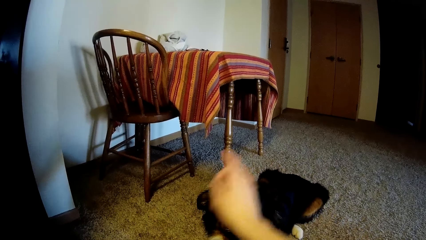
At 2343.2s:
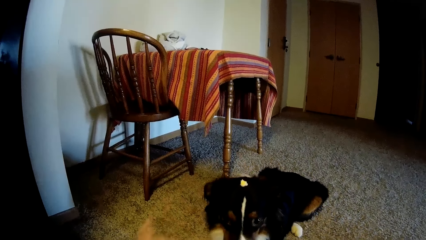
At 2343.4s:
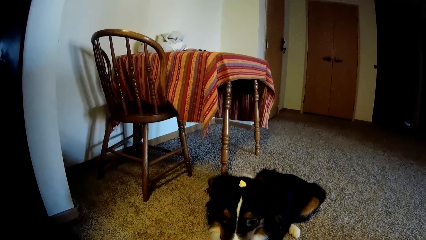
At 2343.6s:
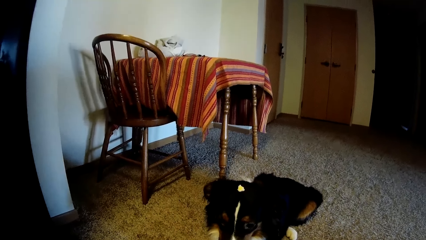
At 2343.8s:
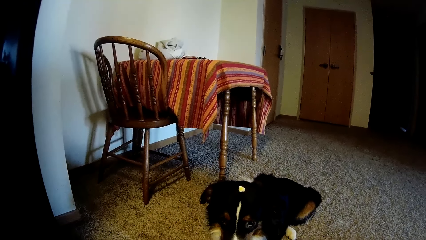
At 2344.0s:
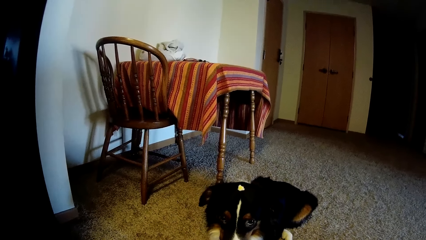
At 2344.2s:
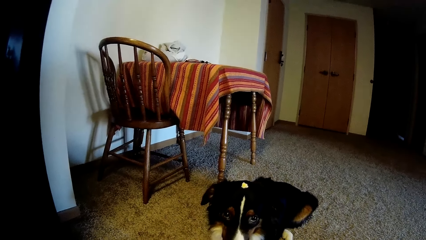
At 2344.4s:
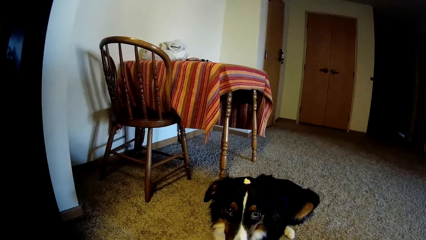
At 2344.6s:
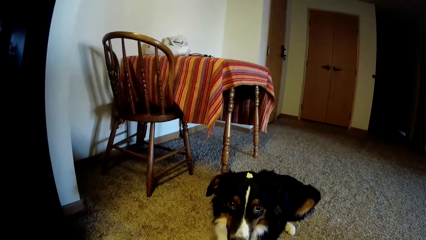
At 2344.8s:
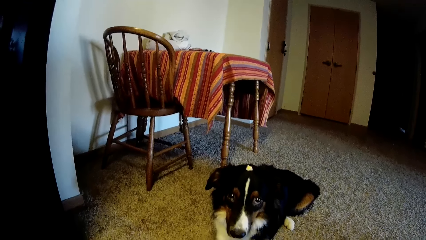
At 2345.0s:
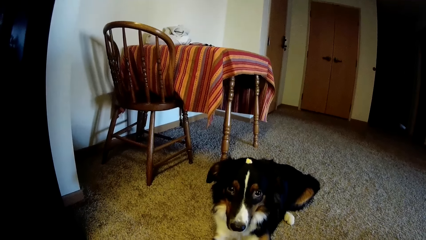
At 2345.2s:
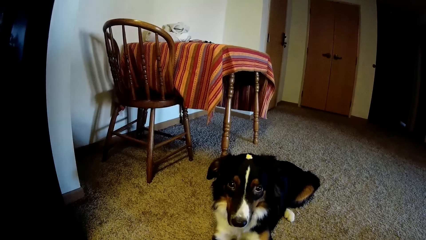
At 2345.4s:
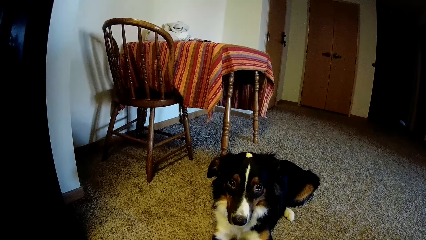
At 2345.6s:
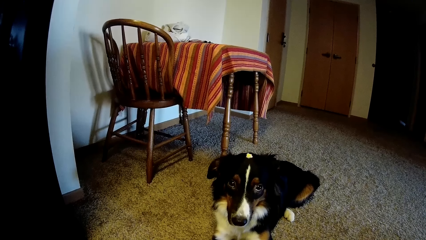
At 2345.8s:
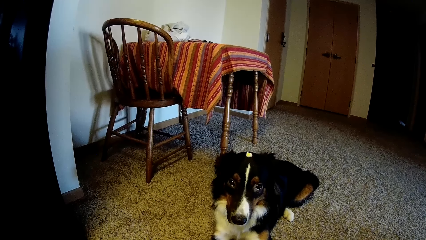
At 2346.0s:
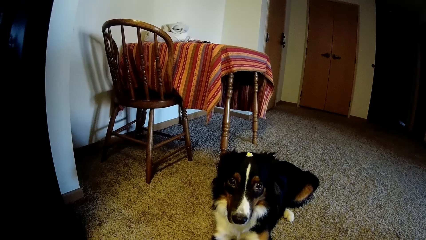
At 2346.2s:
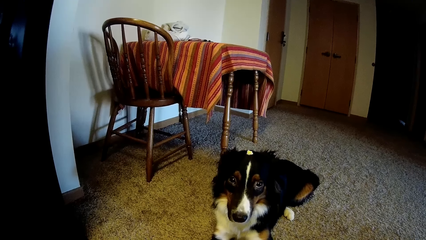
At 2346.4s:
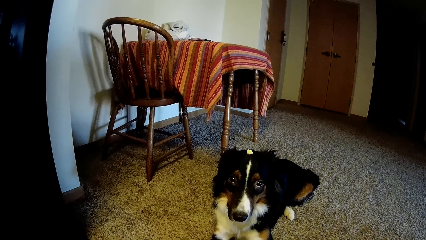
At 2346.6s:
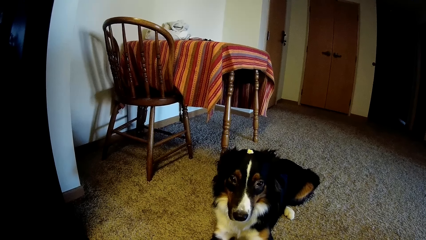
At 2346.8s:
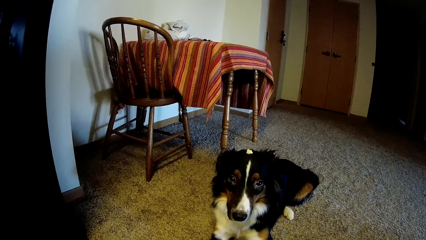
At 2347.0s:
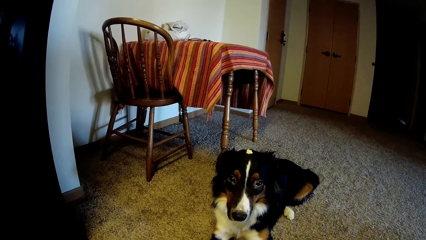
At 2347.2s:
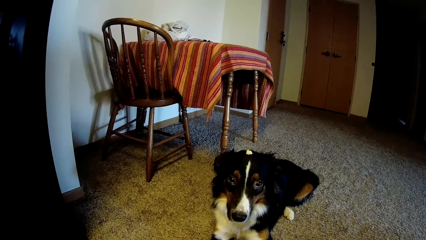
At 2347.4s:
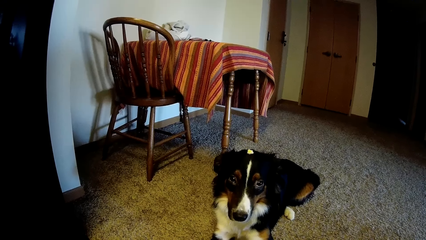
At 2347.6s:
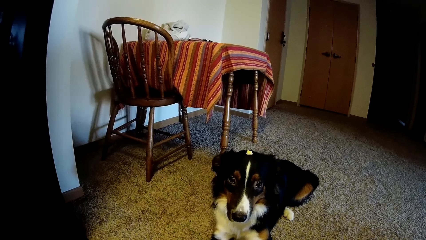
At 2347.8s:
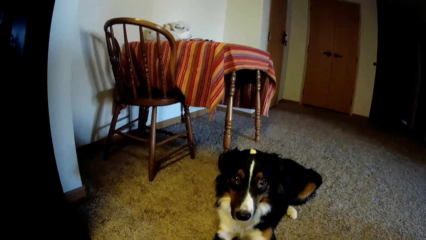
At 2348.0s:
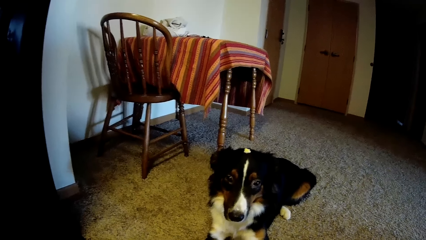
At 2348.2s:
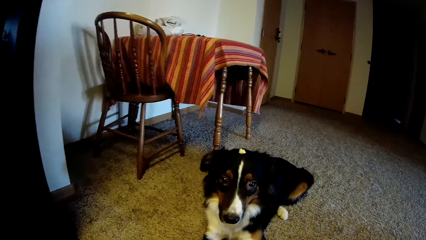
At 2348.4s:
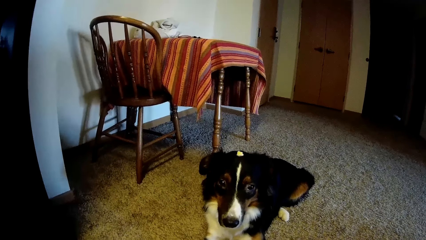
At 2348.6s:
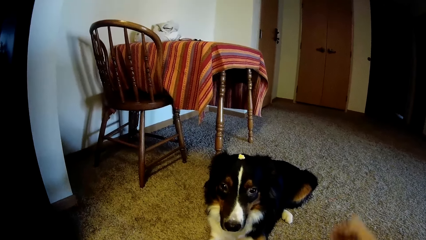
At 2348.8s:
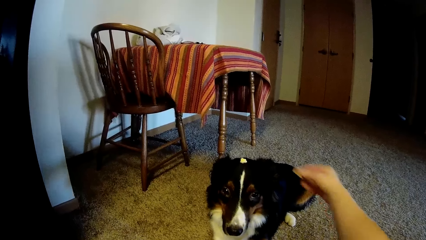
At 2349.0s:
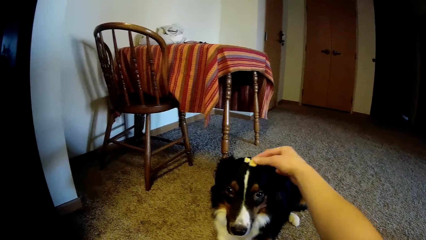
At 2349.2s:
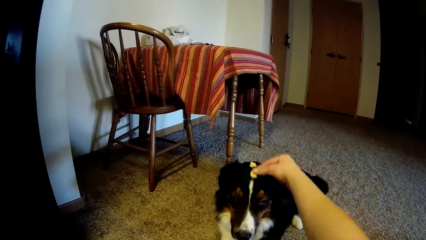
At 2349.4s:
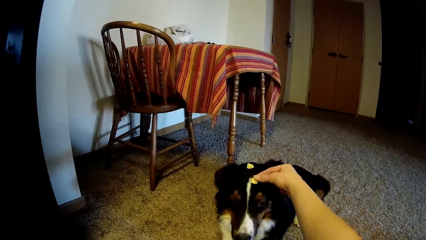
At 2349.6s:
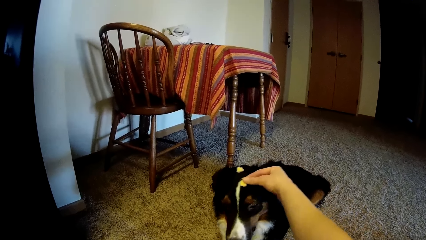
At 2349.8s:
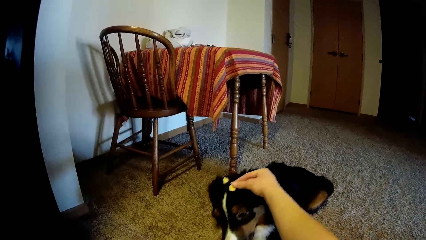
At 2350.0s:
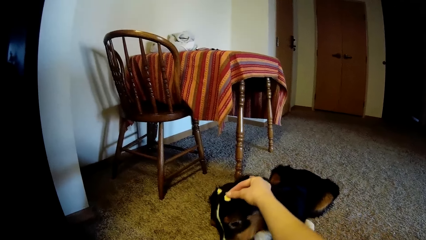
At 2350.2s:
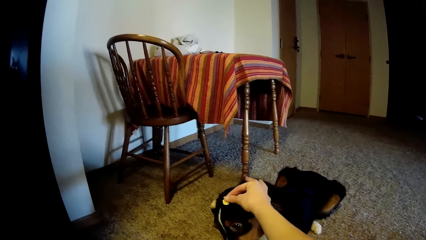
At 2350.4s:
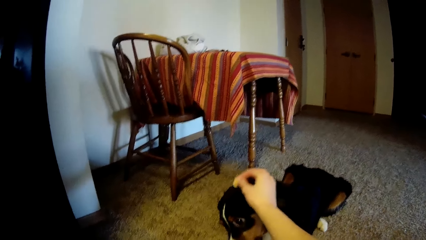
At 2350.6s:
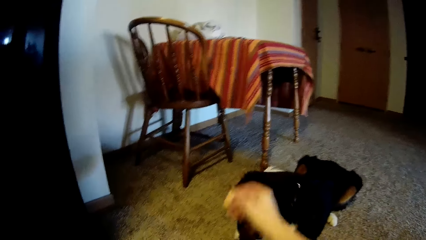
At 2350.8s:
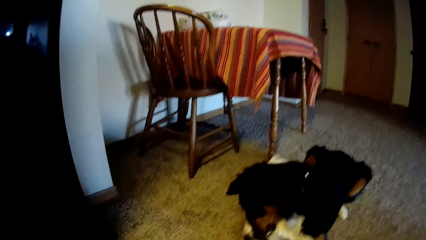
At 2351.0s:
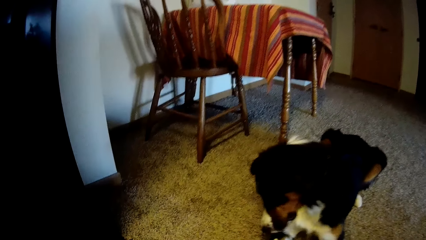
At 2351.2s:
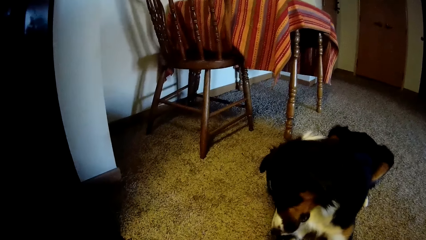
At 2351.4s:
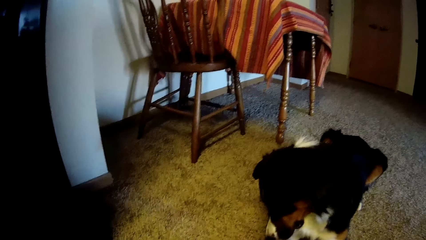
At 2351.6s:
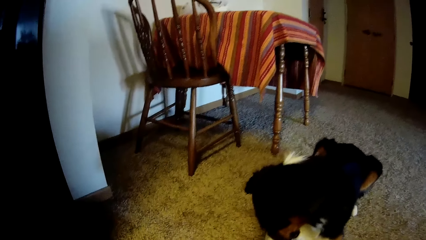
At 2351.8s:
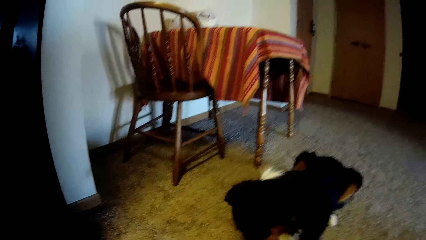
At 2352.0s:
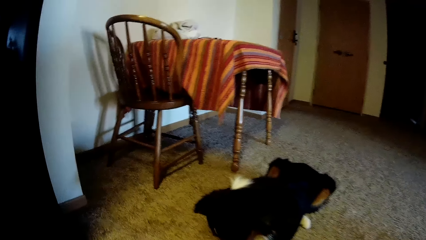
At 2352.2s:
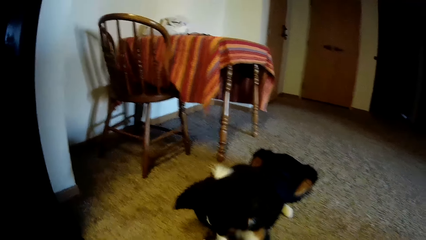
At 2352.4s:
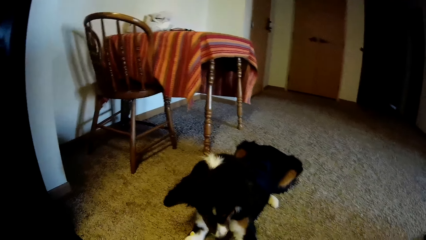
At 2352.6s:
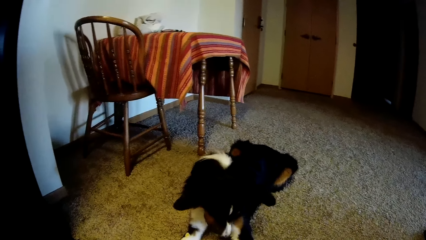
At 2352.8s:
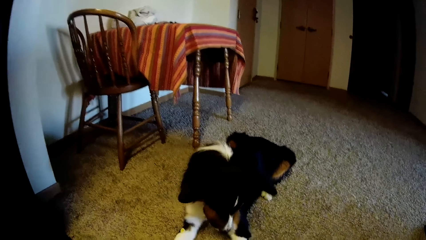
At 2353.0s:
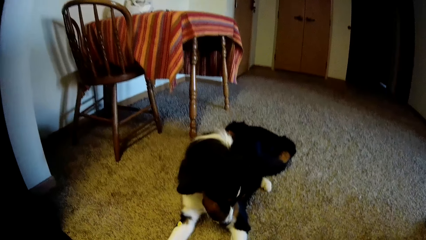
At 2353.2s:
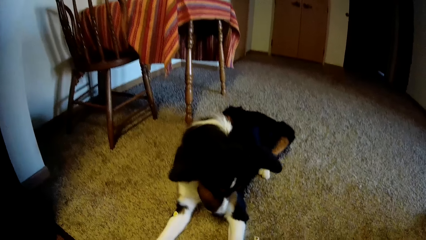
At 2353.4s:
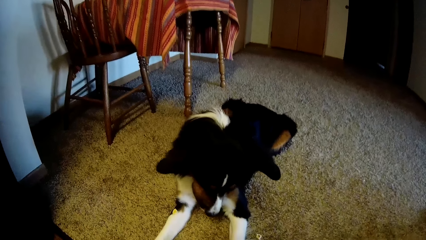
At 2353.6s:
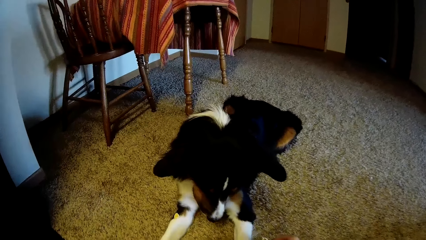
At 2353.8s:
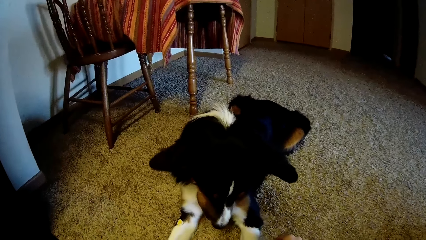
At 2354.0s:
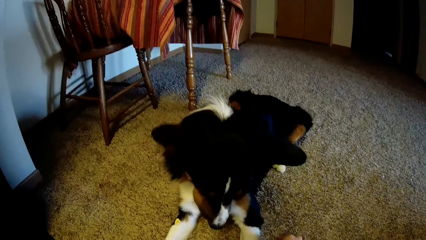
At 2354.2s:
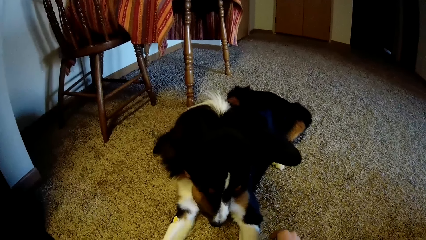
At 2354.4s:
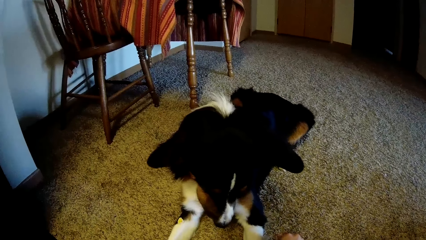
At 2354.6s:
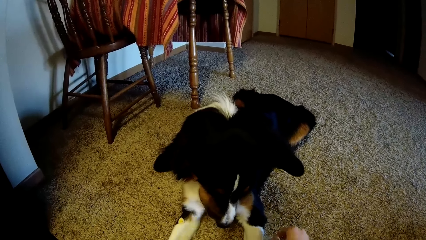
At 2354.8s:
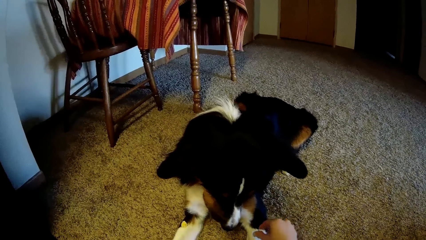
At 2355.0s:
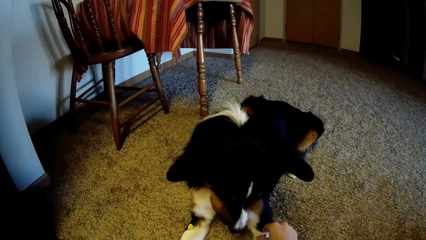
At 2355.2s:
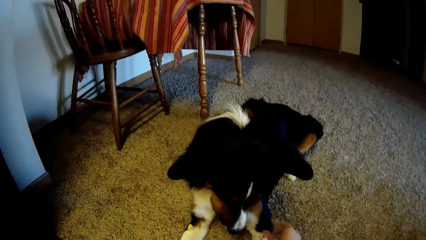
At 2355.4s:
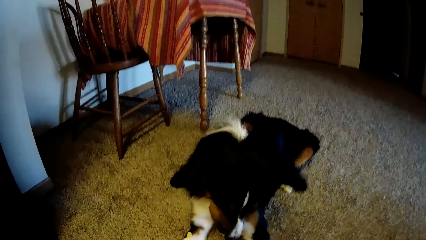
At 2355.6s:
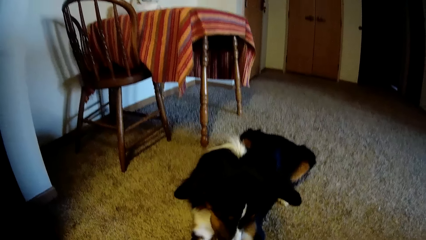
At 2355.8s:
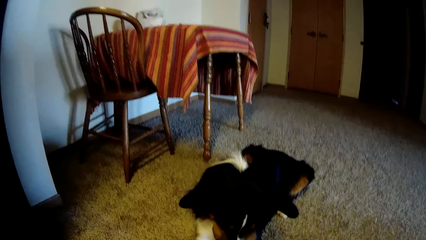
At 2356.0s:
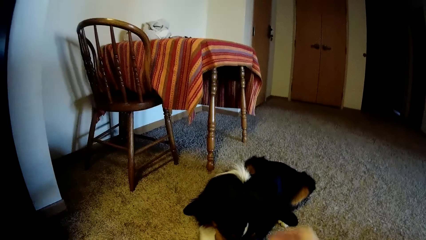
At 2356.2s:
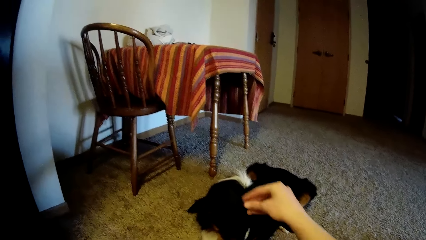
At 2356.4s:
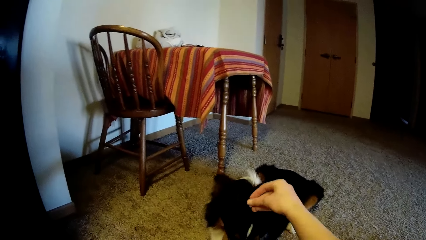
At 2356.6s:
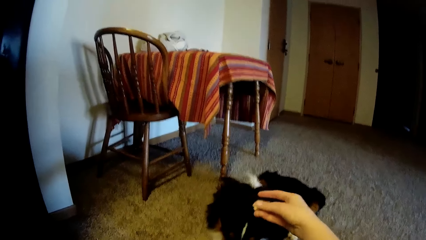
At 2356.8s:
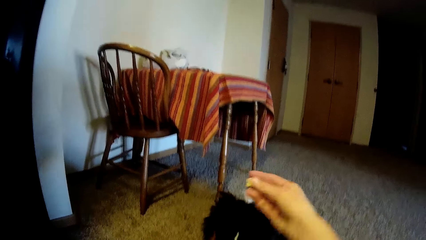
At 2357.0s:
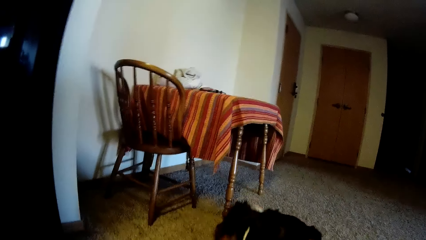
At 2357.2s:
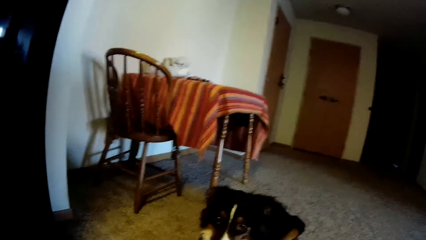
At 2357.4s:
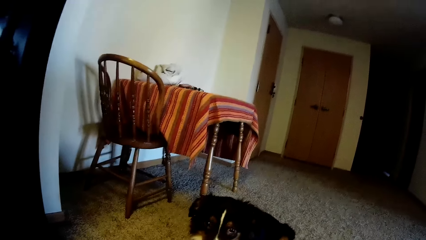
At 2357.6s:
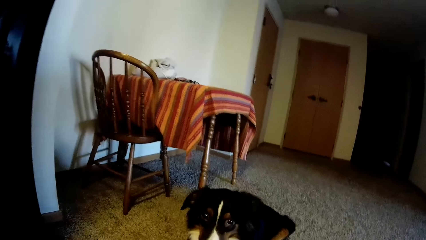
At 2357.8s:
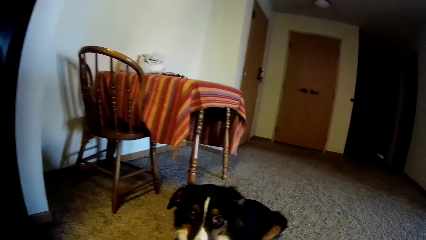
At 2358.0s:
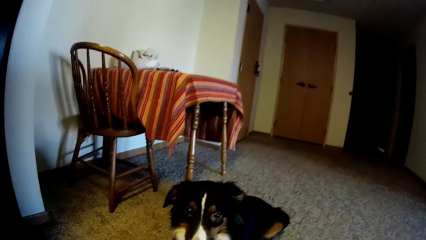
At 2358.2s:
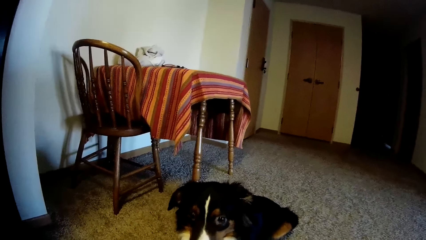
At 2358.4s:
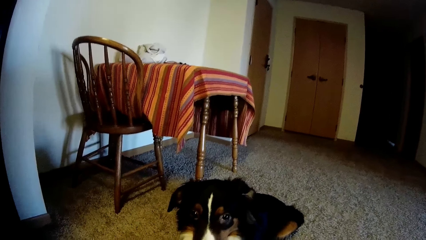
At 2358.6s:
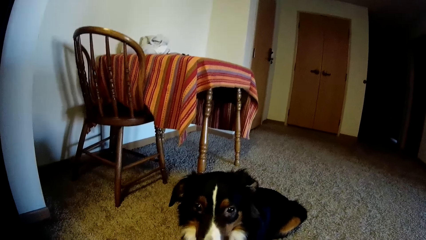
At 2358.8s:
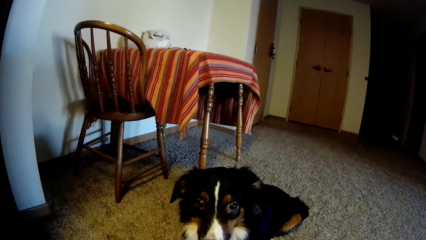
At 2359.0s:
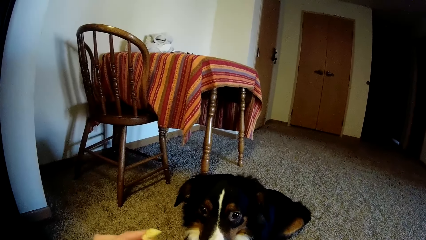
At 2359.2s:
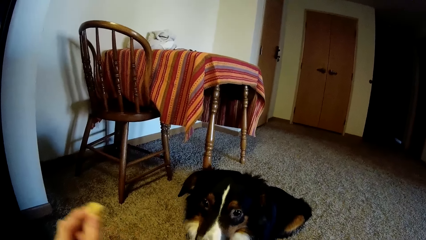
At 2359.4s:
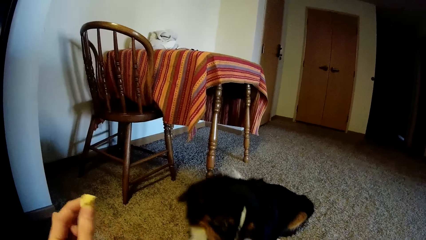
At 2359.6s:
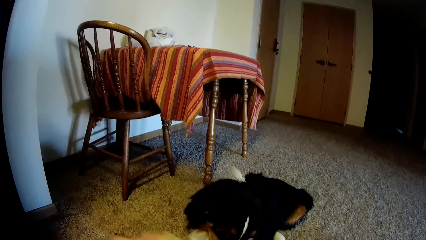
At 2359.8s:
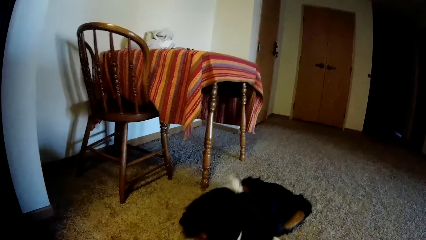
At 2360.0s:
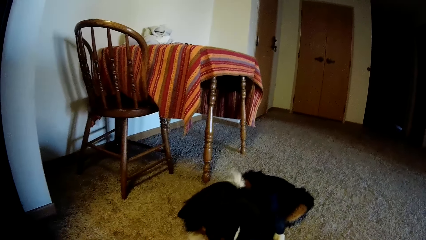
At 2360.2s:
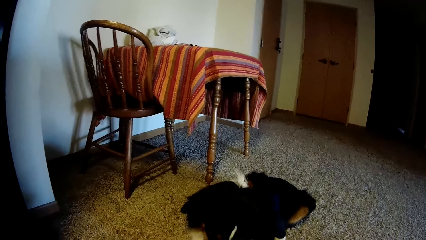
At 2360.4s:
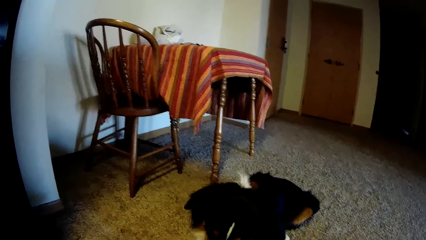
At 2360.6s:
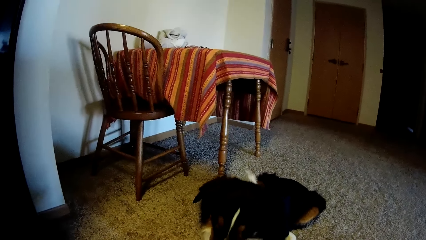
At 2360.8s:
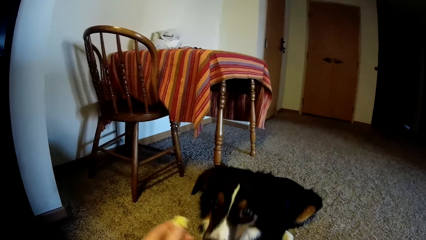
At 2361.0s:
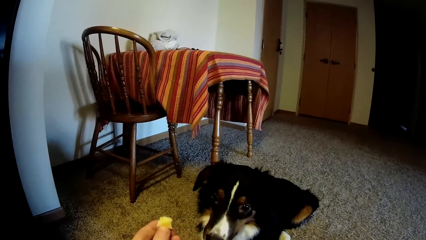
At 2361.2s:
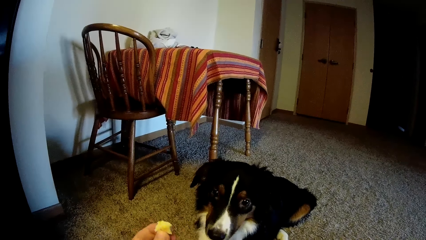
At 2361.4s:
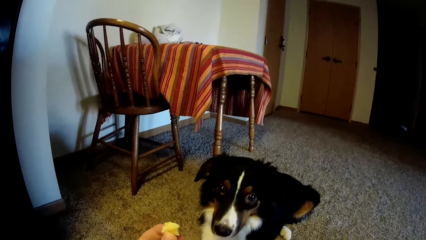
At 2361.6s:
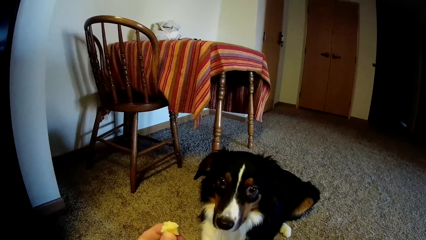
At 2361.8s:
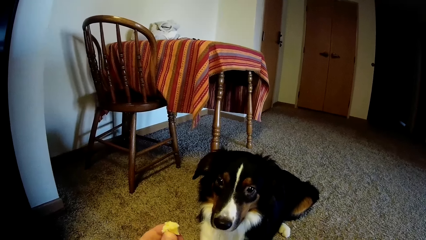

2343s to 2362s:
The camera wearer looks around a room. They put a piece of pastry on a dog's head with a hand. They touch his dog's head with the pastry. They pick up the piece of pastry from the floor. They put the piece of pastry on the dog's leg with a hand. They put the piece of pastry on the dog's head with a hand. They look around the room. They hold the piece of pastry with a hand.
